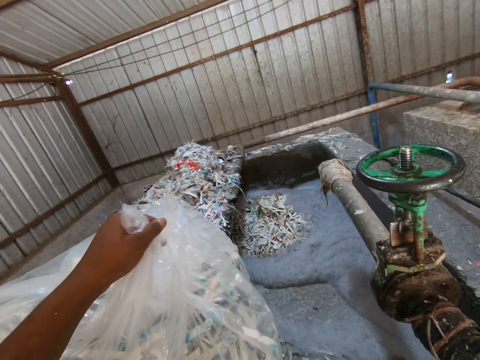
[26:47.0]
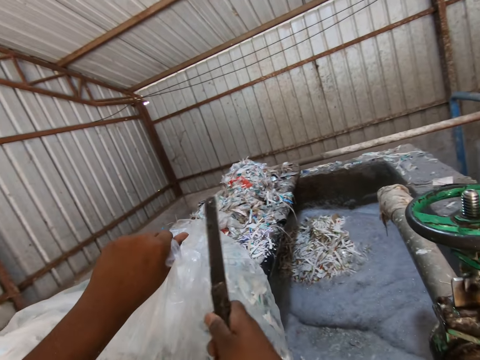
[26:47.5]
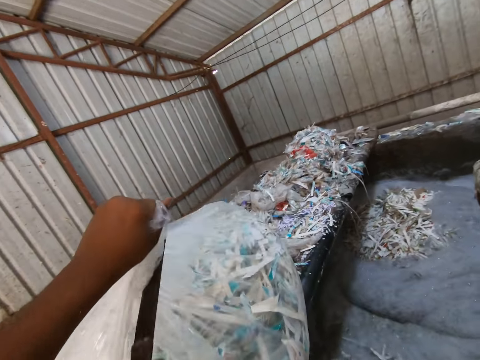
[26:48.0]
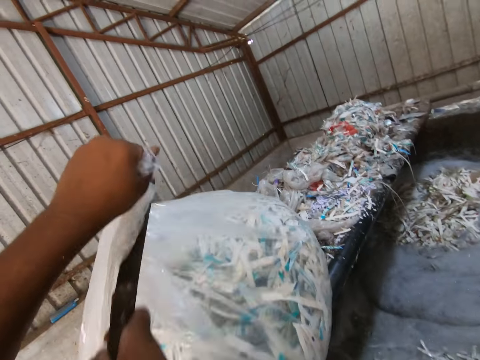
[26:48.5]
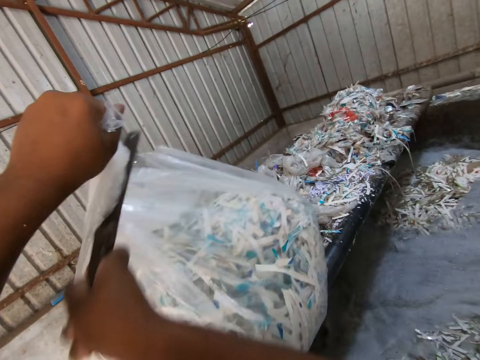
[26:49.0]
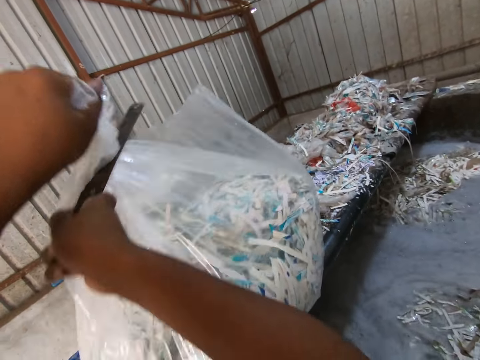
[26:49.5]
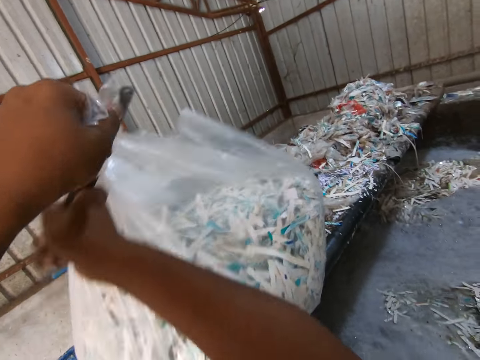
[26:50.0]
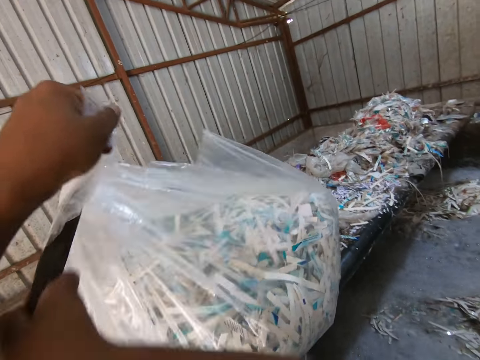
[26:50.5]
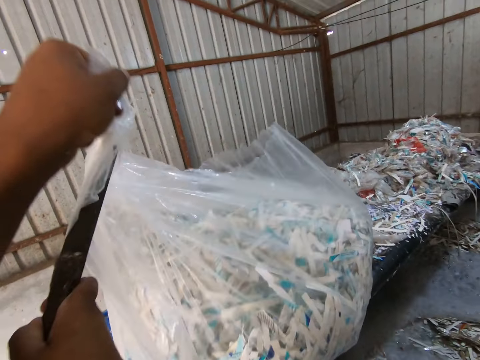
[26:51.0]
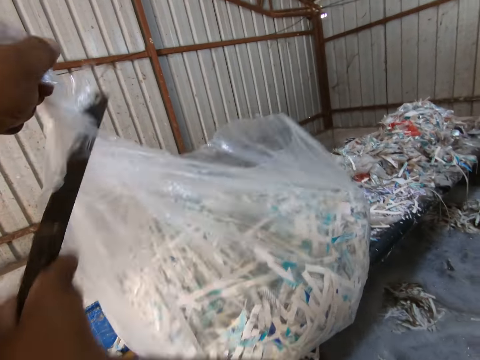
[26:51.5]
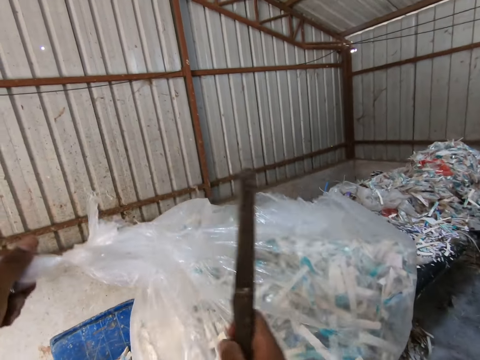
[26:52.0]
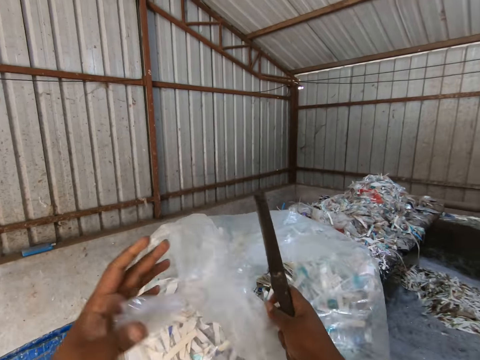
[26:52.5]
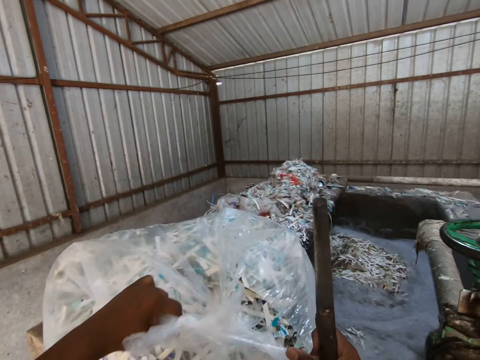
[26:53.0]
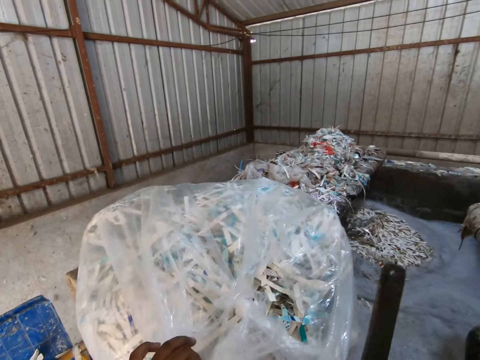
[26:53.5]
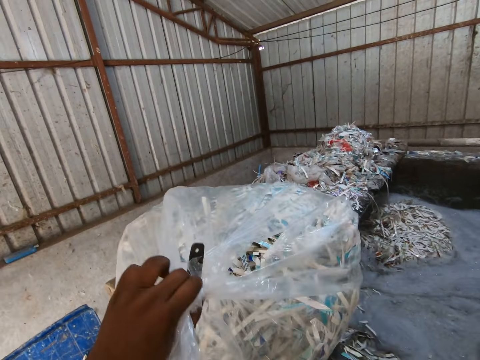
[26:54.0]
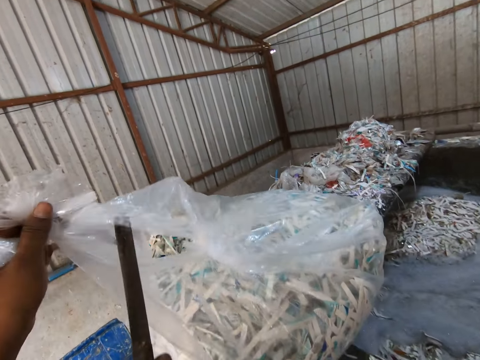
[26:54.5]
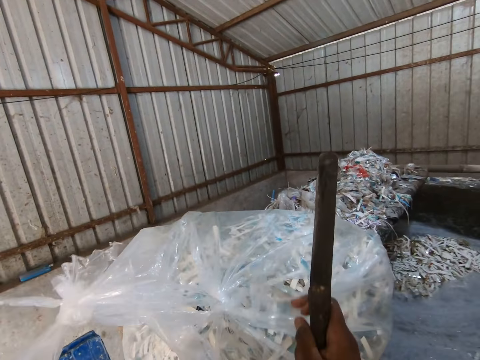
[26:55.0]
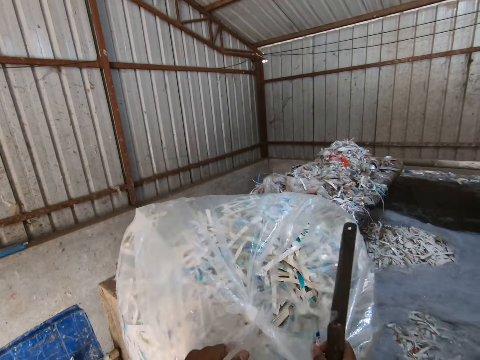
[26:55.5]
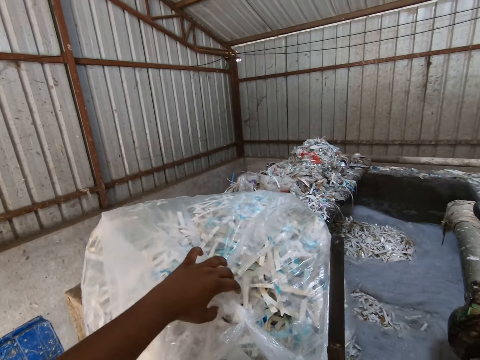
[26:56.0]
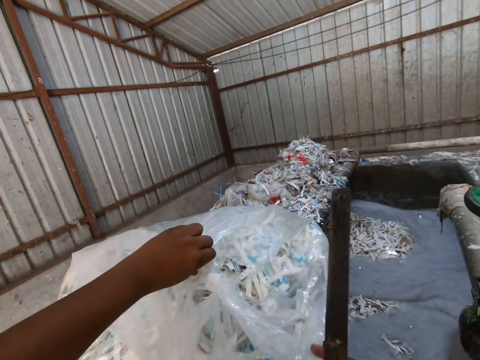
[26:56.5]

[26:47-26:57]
The camera wearer takes the knife from the pond with his right hand. He tears the bag of pieces of paper with the knife in his right hand. He opens the bag of pieces of paper with both hands. He tears the bag of pieces of paper with the knife in his right hand. He holds the bag with his left hand.

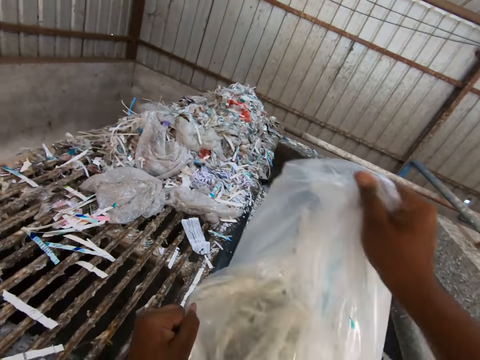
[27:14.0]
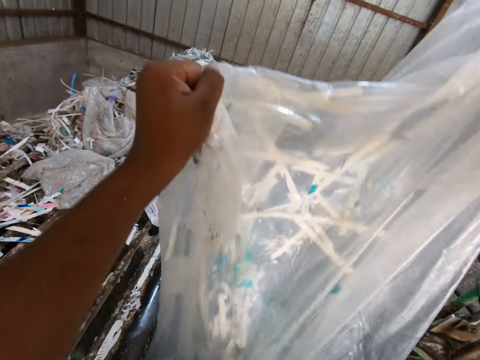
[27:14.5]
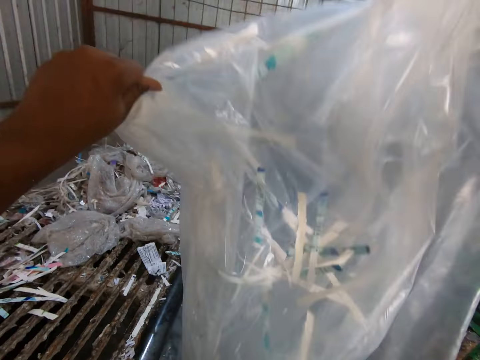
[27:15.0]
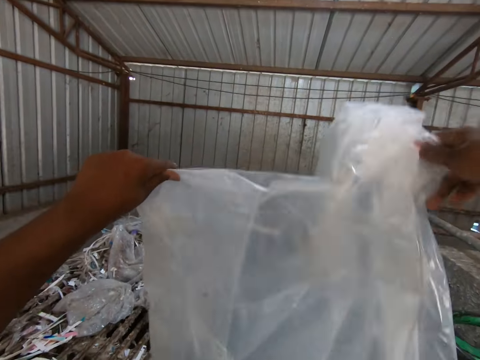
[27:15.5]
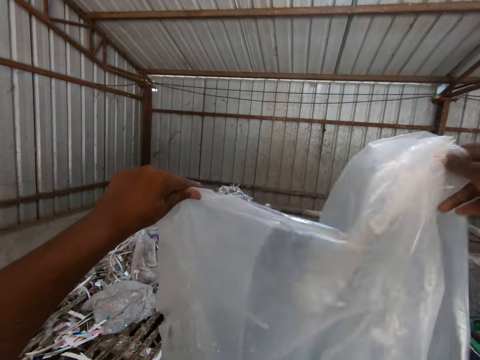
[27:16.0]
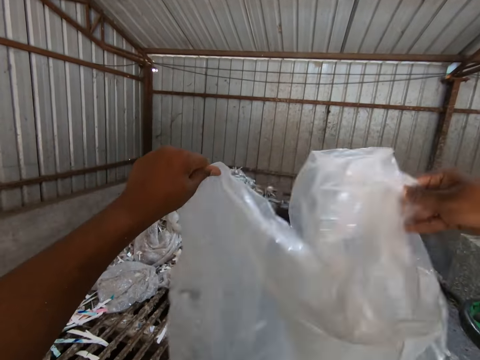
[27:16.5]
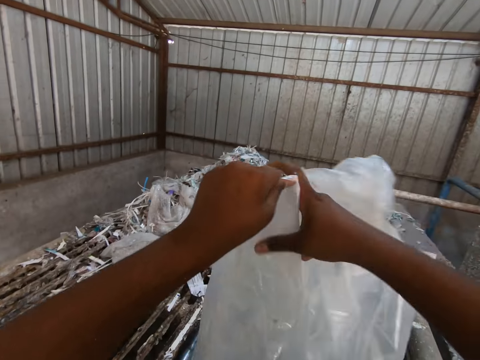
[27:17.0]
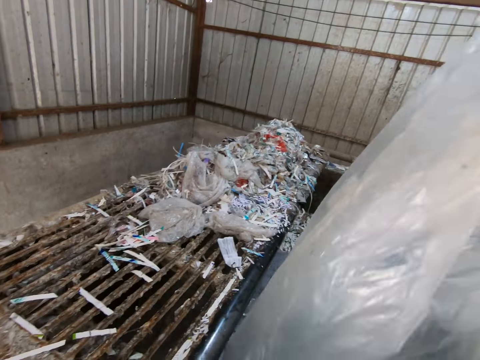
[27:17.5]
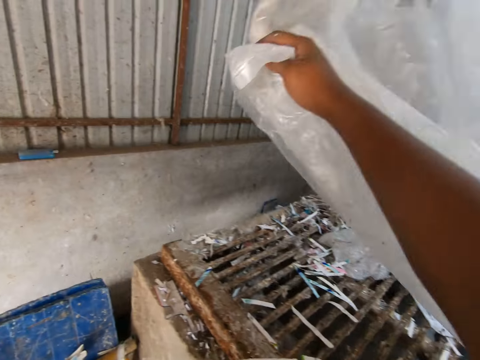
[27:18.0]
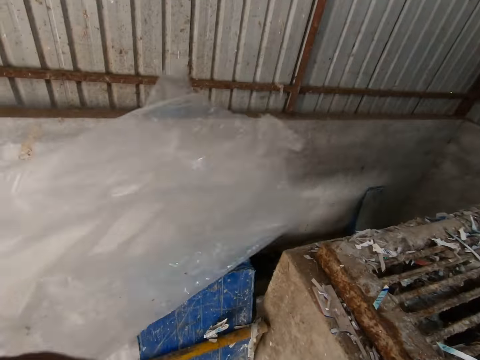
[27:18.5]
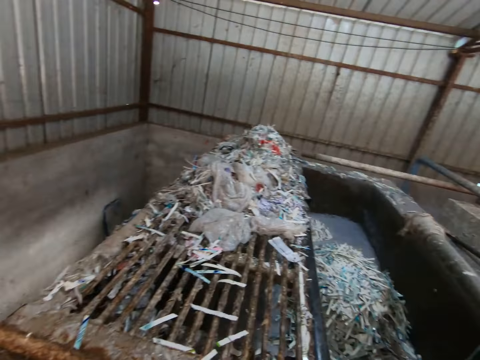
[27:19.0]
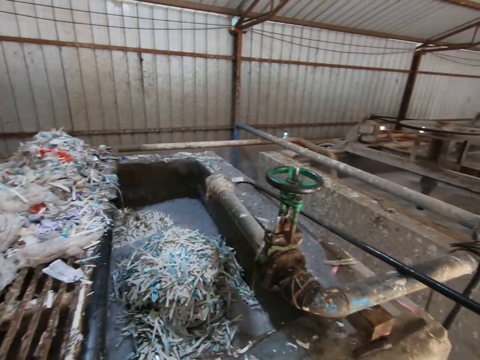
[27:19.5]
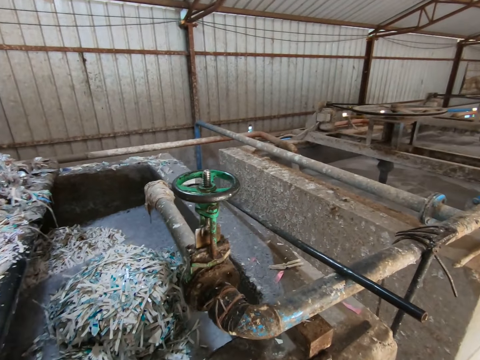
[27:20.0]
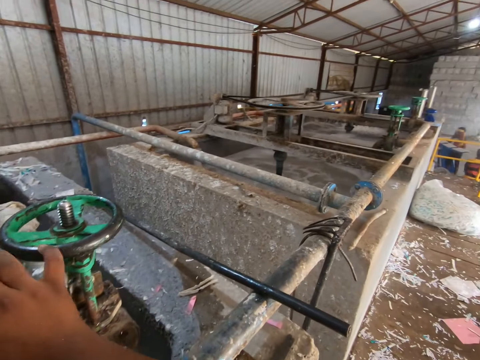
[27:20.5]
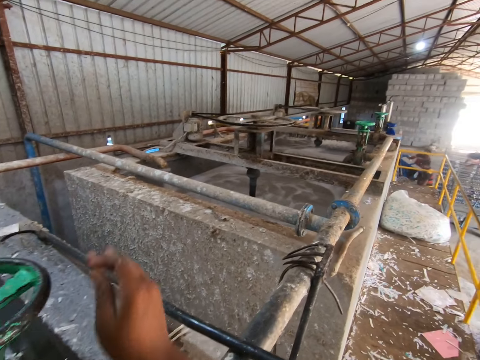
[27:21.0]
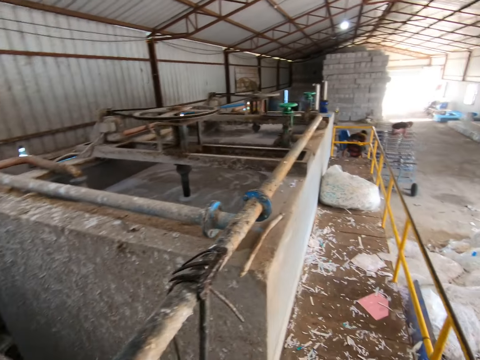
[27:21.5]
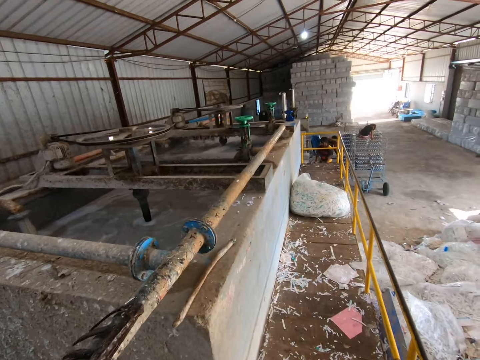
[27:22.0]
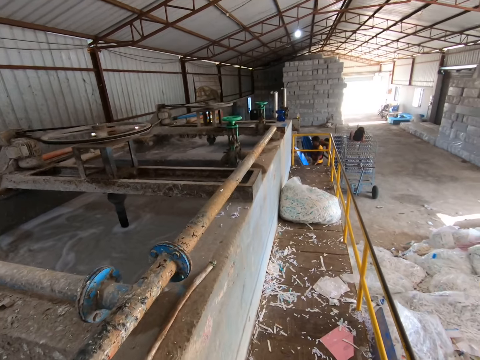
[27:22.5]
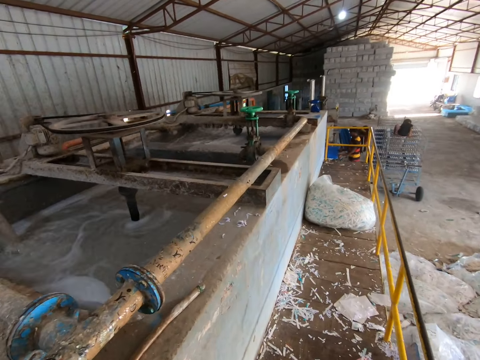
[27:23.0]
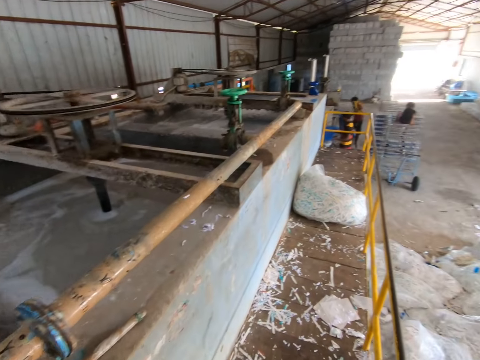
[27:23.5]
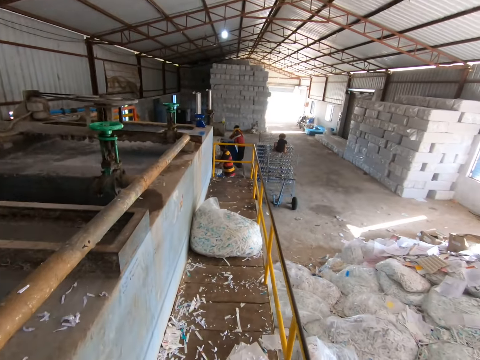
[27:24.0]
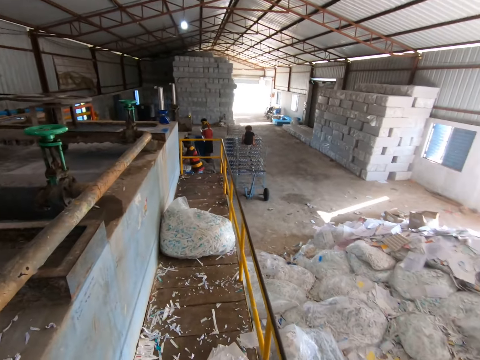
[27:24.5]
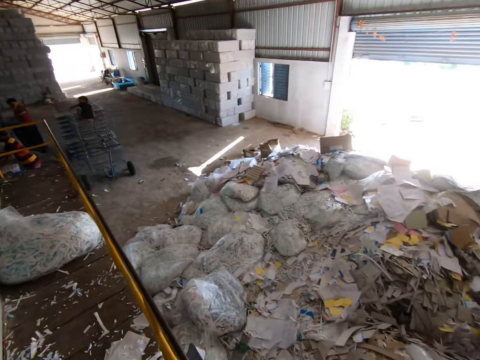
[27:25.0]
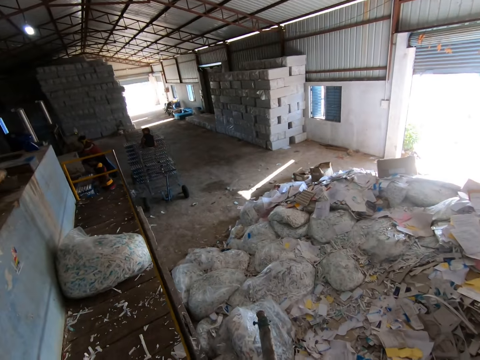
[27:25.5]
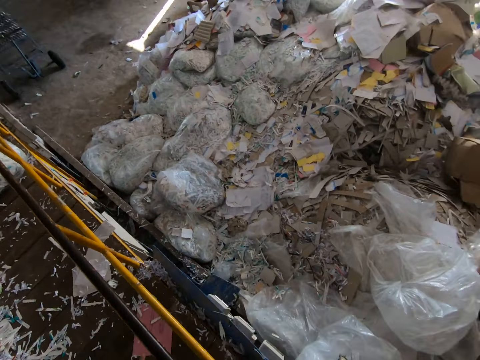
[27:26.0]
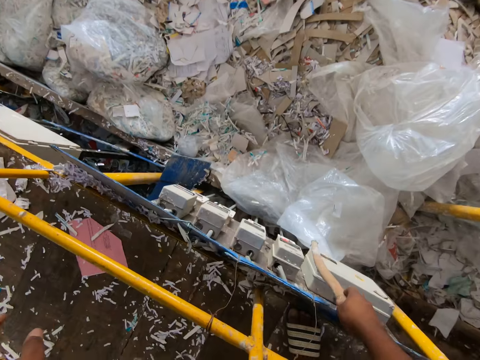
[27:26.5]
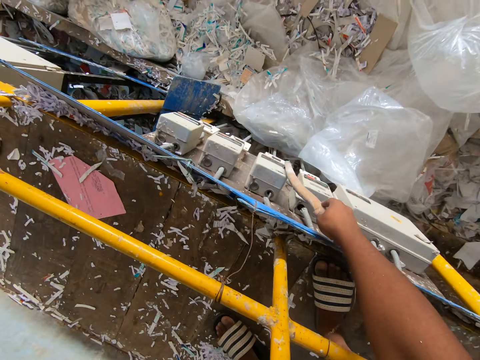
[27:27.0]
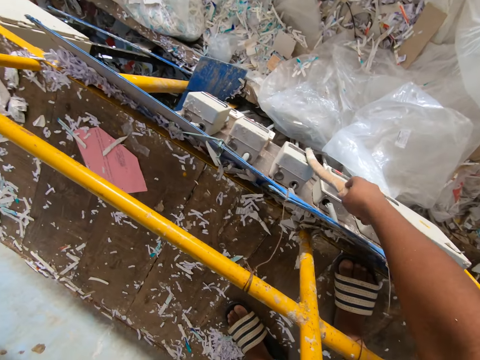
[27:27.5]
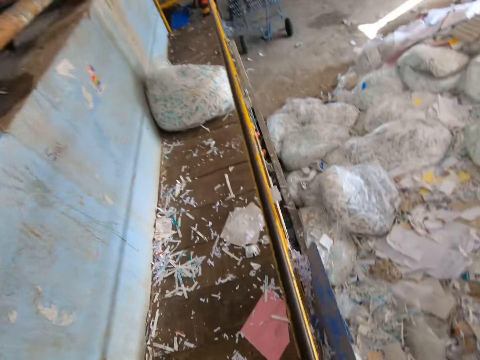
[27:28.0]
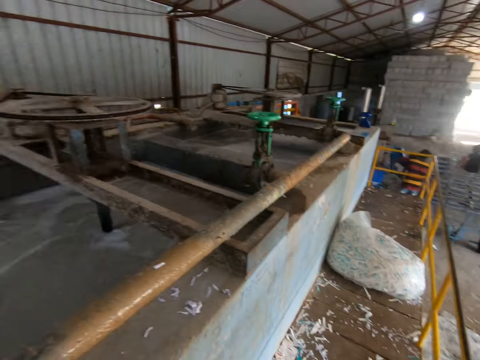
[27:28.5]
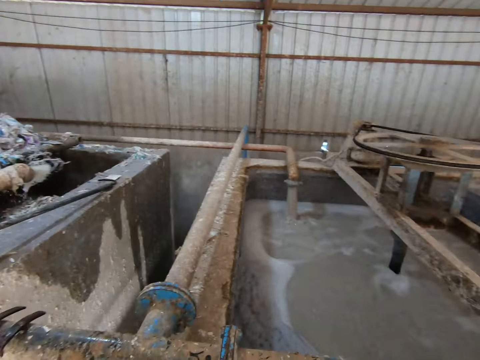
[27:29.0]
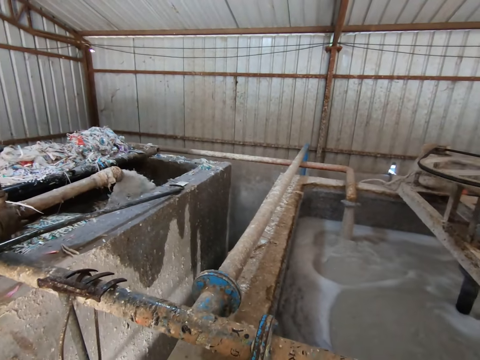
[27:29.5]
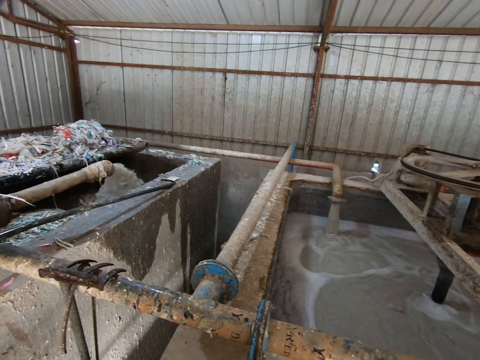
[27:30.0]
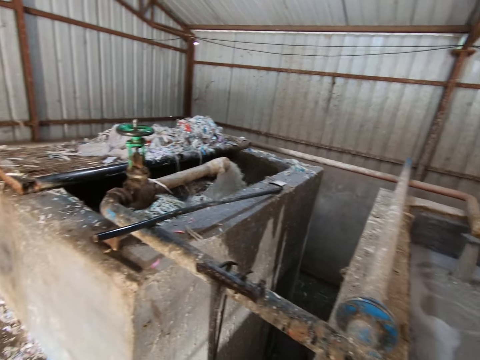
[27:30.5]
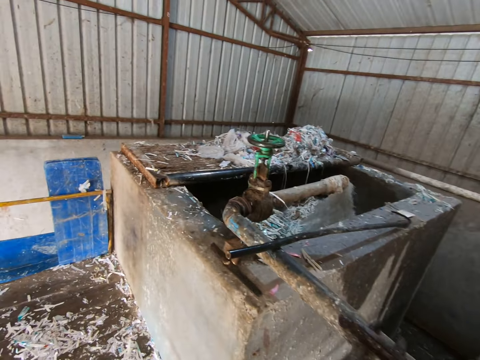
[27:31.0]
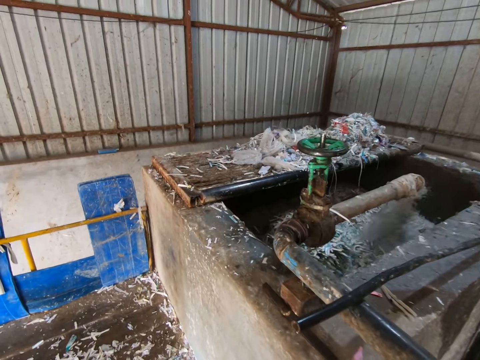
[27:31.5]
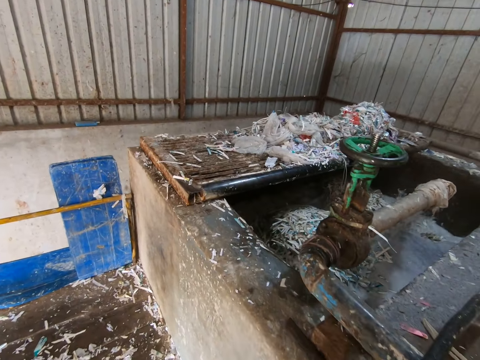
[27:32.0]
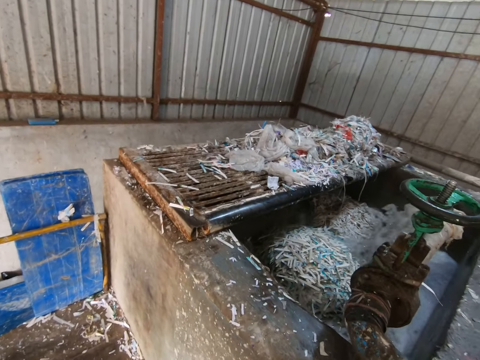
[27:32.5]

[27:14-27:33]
The camera wearer pulls the bag with both hands. He shakes the bag with his right hand. He passes the end of the nylon in his left hand to his right hand. He lifts a polythene paper. He drops the nylon in his right hand to the floor. He looks around. He turns a tap wheel on the recycling plant with his right hand. He walks in the factory. He flips a switch on an electric box with a stick in his right hand. He turns around. He walks in the factory.
